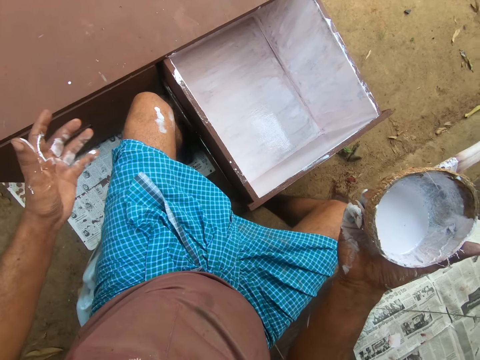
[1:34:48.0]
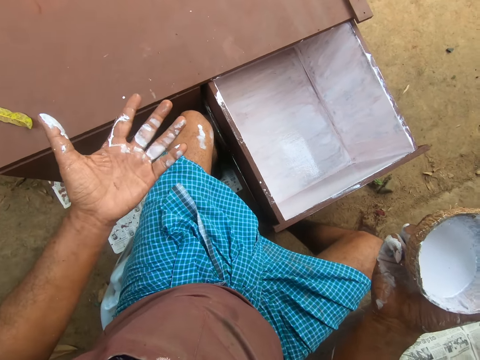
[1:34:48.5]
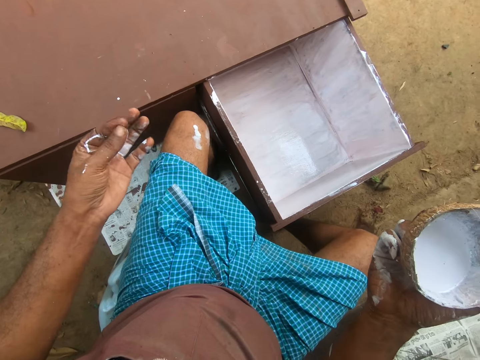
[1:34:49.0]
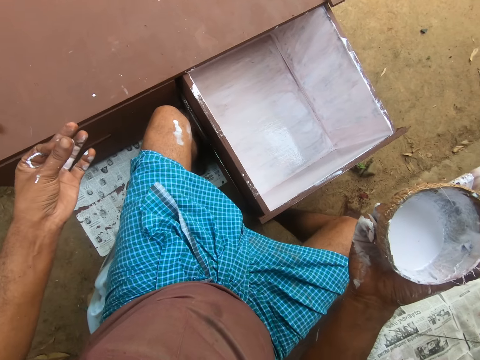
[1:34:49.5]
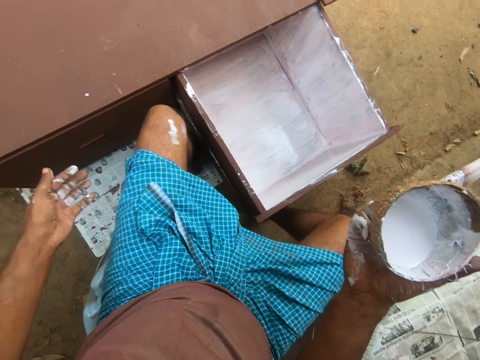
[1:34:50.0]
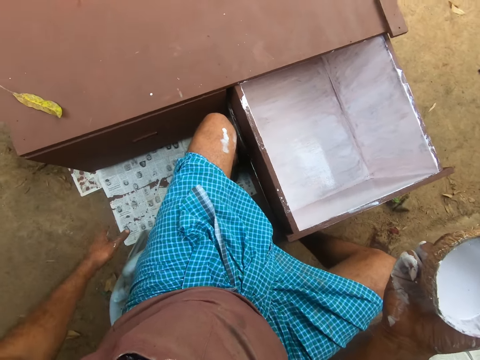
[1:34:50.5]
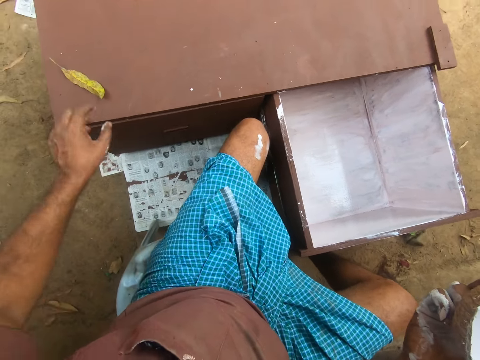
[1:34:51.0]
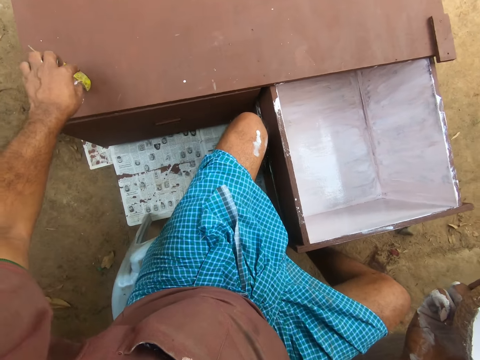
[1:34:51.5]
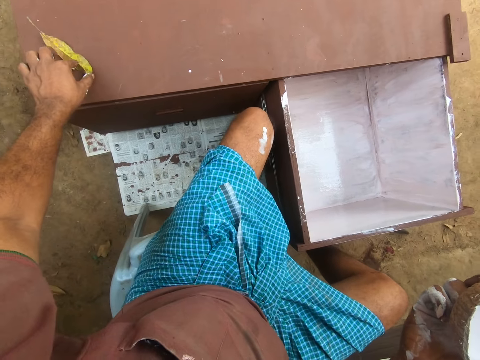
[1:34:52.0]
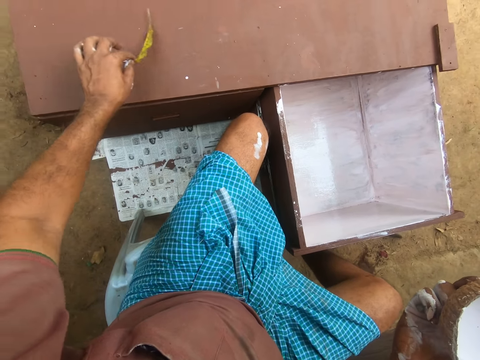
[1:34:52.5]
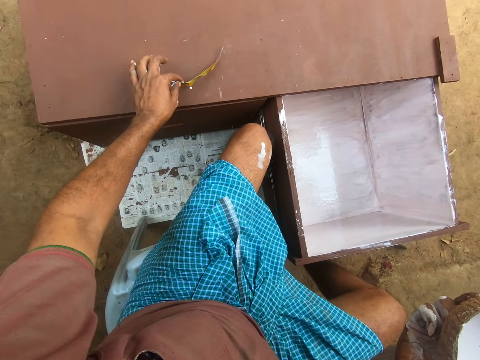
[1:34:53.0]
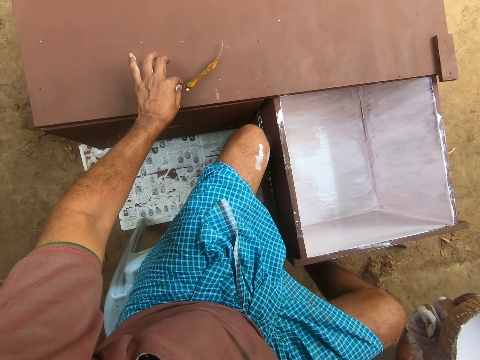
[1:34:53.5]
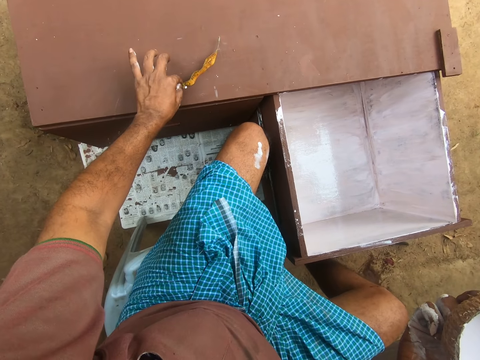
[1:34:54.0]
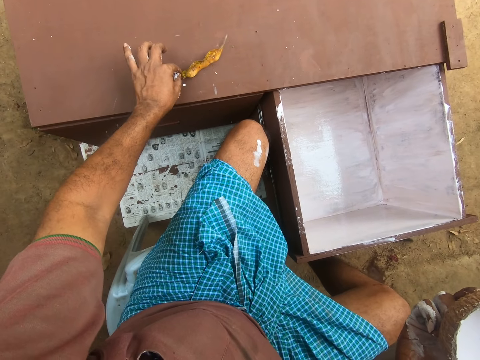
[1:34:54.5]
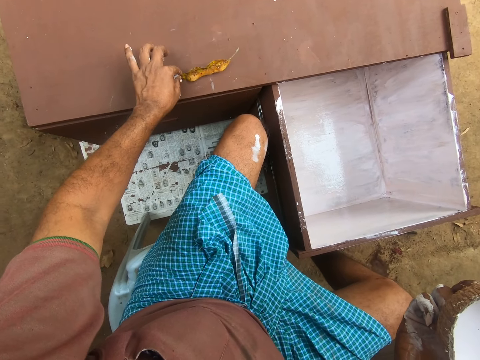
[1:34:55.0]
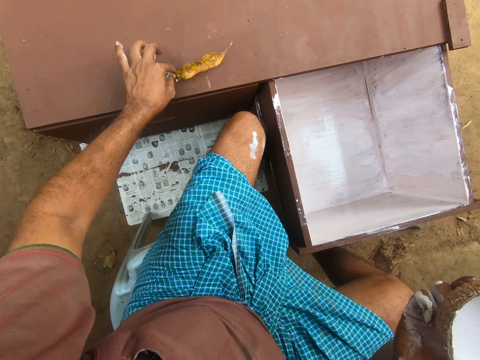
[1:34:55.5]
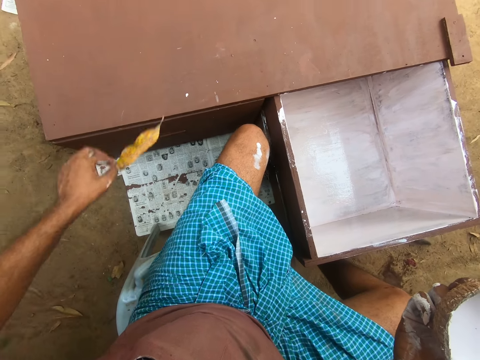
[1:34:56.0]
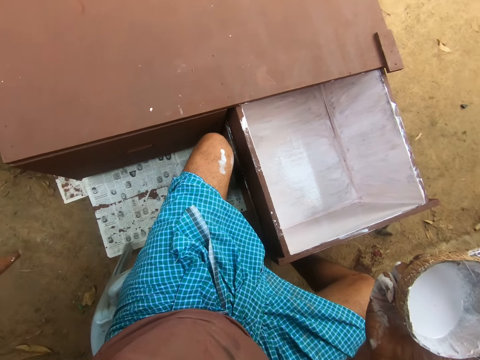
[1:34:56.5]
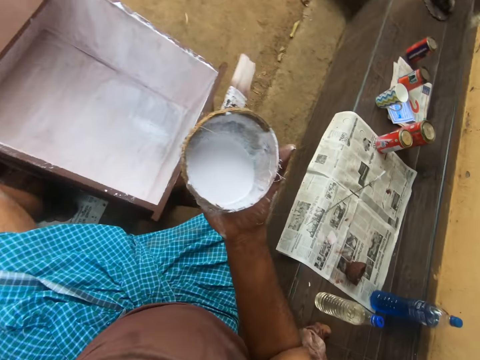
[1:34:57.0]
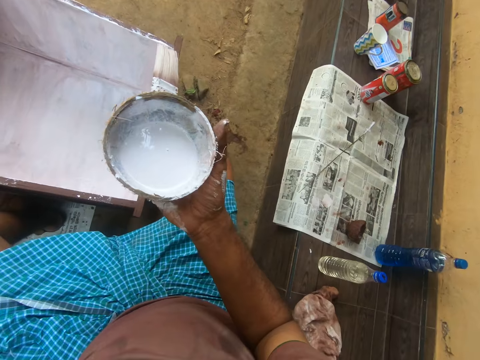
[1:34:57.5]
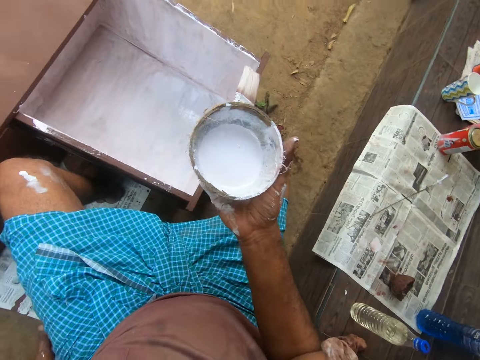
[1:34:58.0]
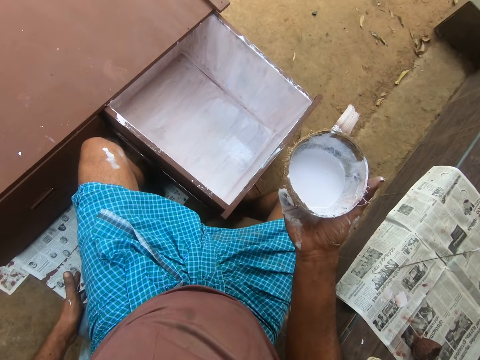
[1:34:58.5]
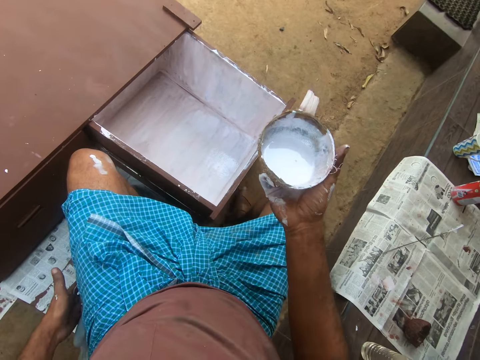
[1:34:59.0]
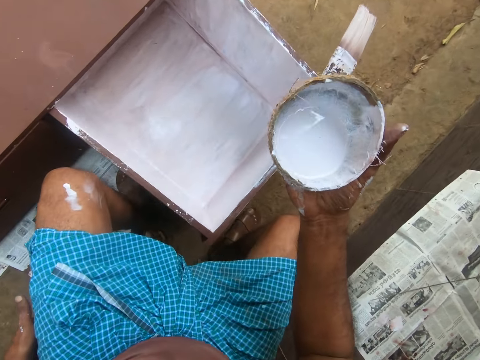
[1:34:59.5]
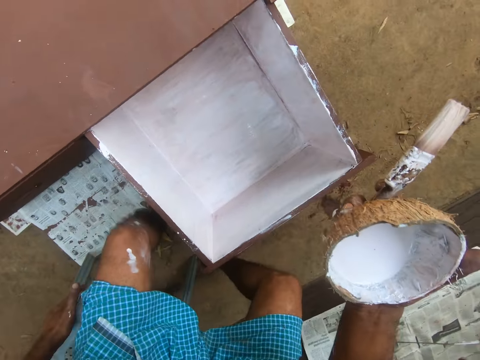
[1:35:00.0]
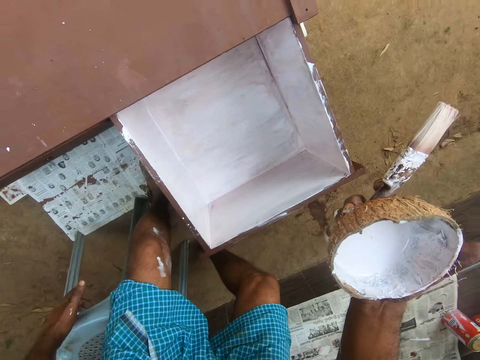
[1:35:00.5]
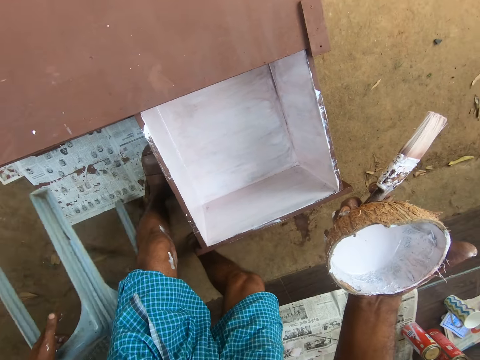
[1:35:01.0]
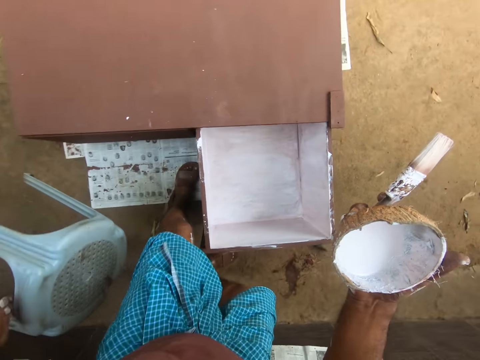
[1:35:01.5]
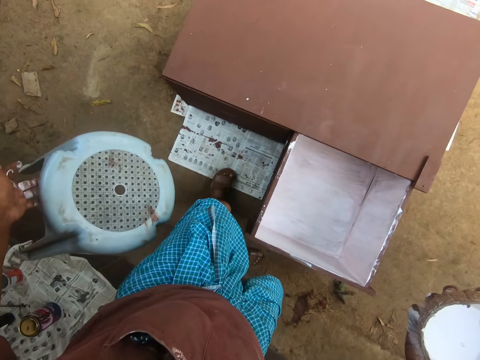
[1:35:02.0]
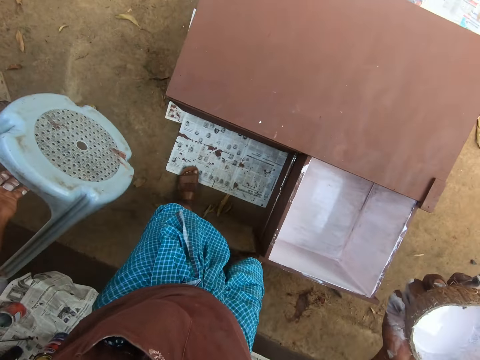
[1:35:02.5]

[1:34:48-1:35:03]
The camera wearer picks up the leaf on the drawer. He moves the leaf on the table forward with his left hand. He stares at the drawer. He picks up the leaf on the drawer. He throws the leaf away on the ground with his left hand. He stares at the drawer. He talks to a person. He stares at the drawer. He talks to the person. He stands up from a chair. He carries the chair with his left hand. He picks up the chair. He moves towards the other drawer.

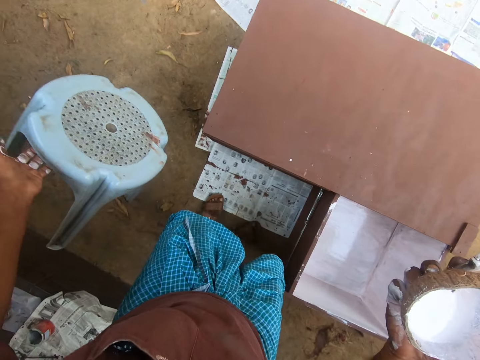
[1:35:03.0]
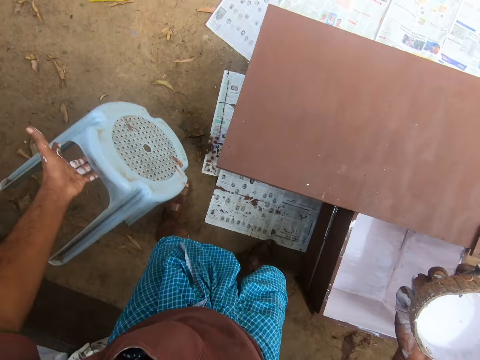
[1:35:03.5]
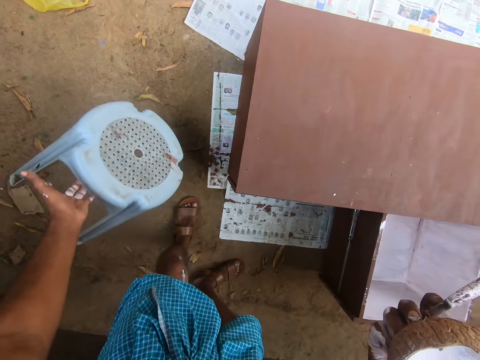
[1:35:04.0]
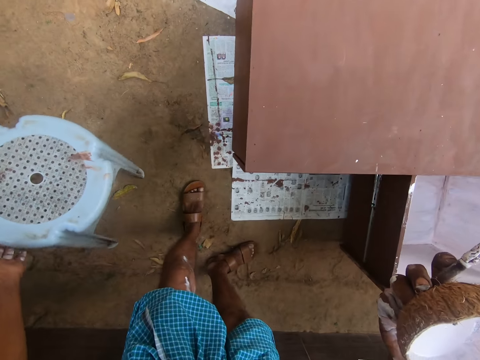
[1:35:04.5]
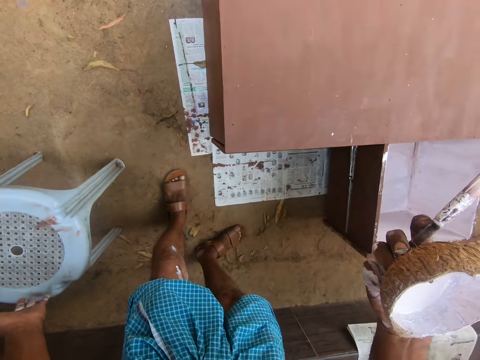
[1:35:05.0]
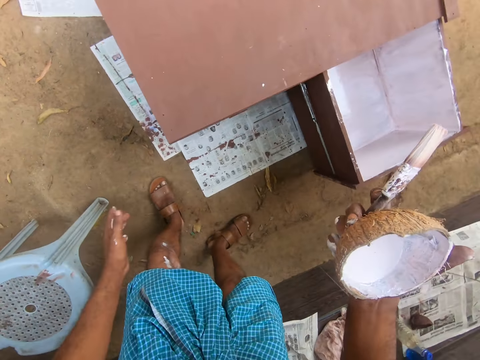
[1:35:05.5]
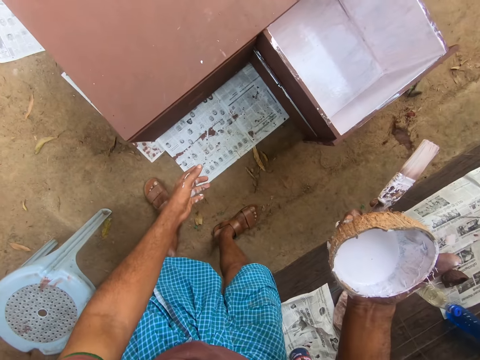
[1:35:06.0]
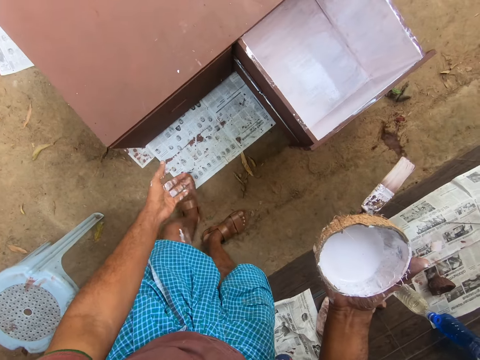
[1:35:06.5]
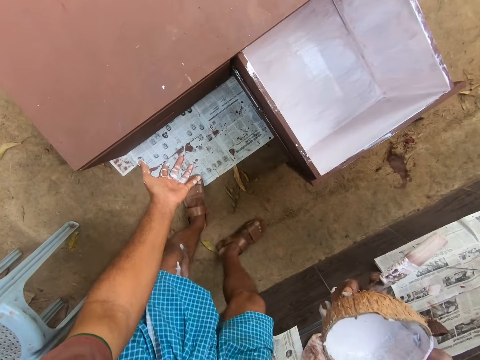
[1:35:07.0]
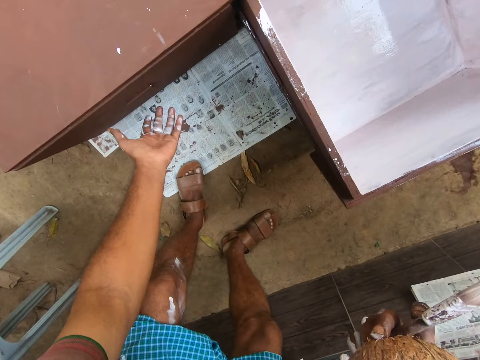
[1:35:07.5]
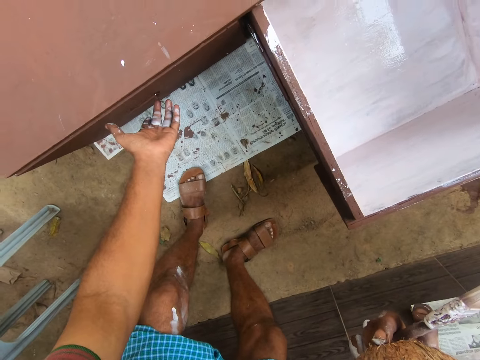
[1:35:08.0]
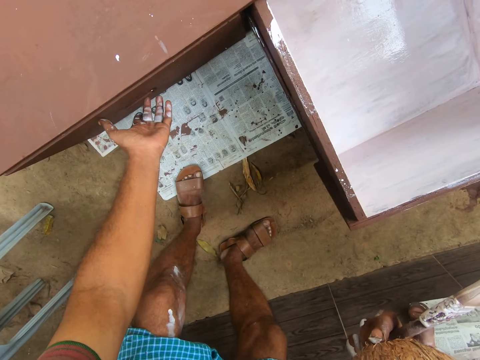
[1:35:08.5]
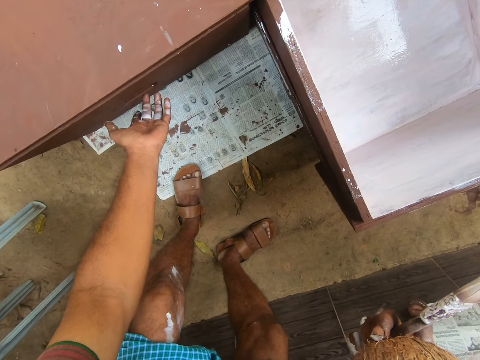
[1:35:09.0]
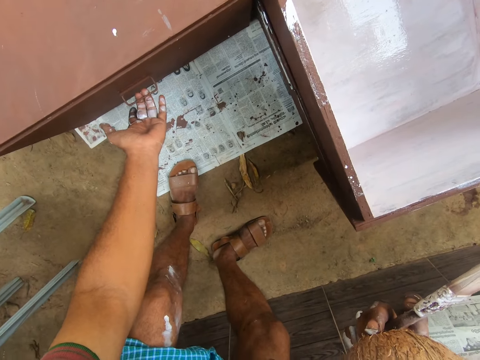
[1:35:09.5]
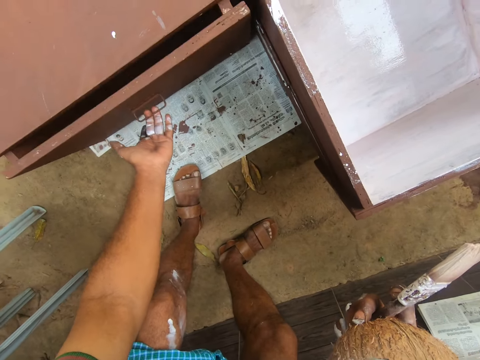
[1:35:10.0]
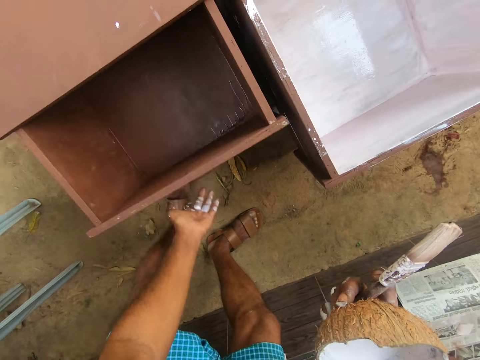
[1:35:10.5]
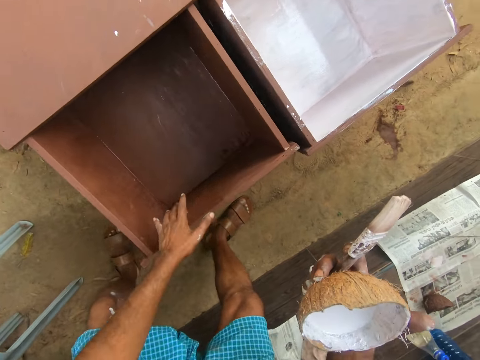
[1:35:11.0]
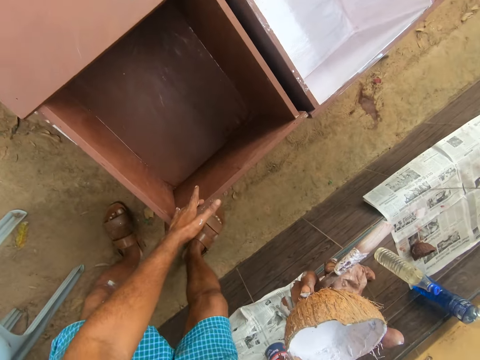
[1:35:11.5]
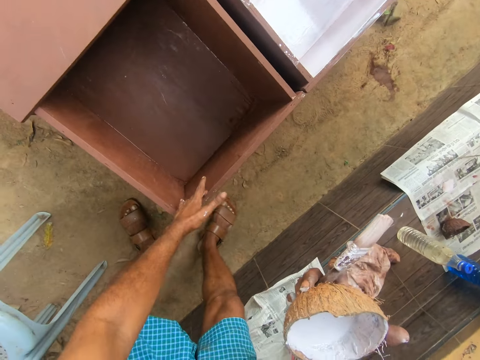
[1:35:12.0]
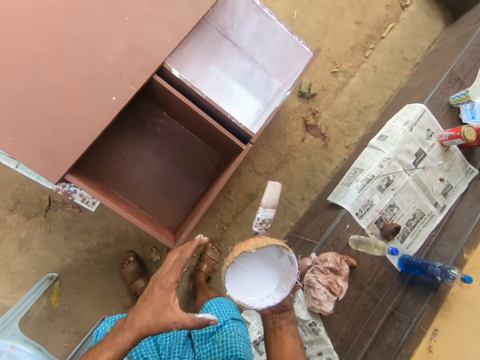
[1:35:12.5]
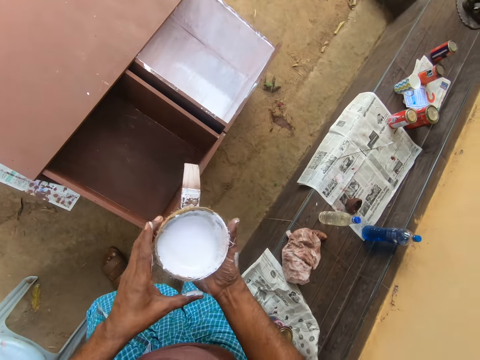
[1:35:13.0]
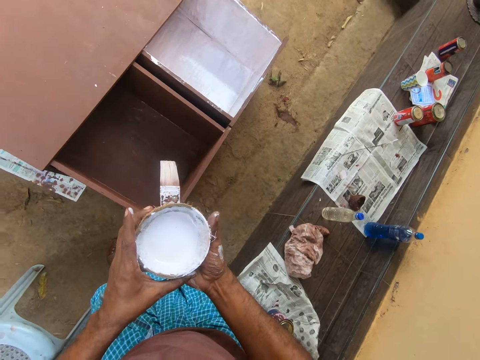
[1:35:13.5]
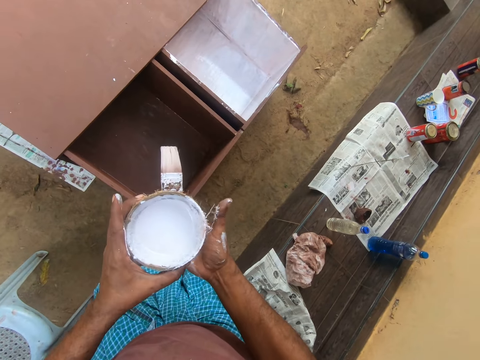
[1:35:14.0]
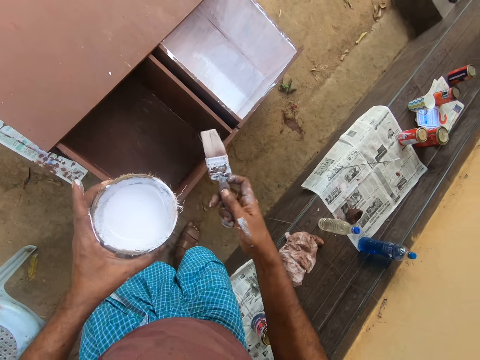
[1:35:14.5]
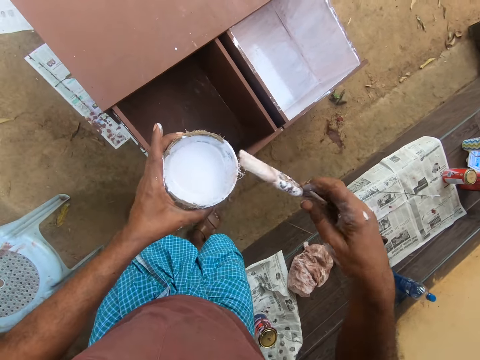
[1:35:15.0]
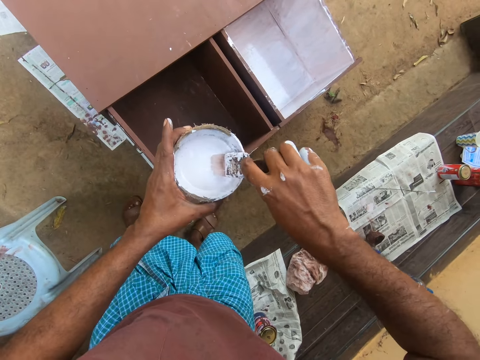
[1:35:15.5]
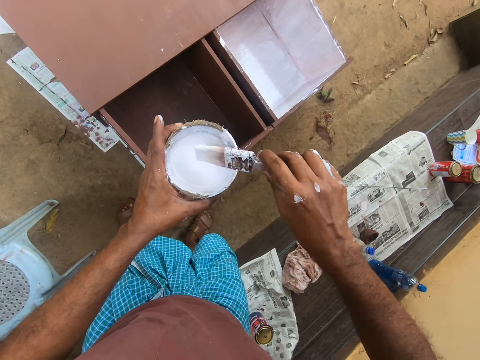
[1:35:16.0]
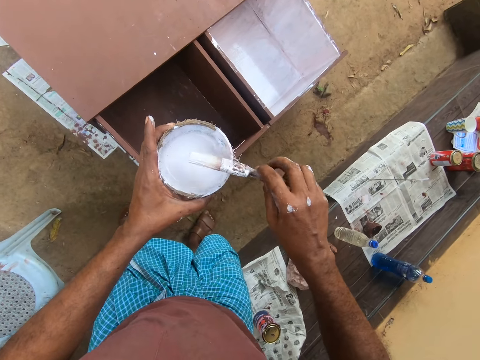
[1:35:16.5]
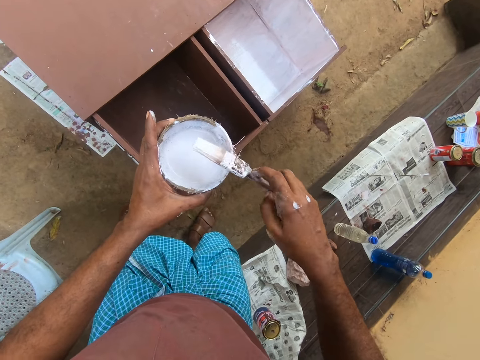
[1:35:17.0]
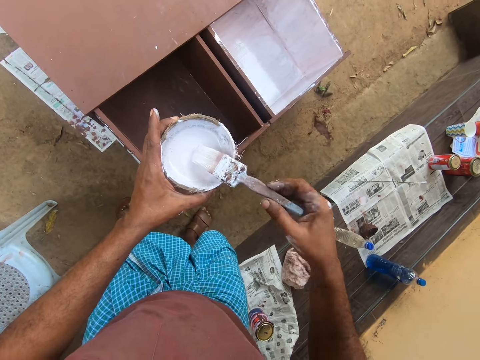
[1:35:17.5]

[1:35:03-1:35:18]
The camera wearer drops the chair on the floor with his left hand. He stares at the ground. He opens a drawer of the table with his left hand. He passes the container of paint from his right hand to his left hand. He inserts the paint brush into the paint container in his left hand. He rotates the paint brush with his hand.
